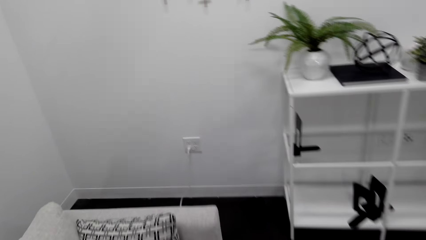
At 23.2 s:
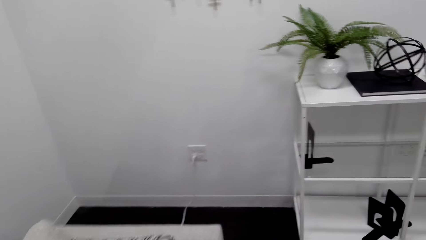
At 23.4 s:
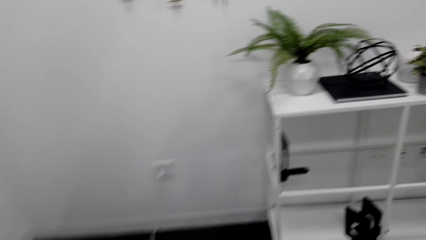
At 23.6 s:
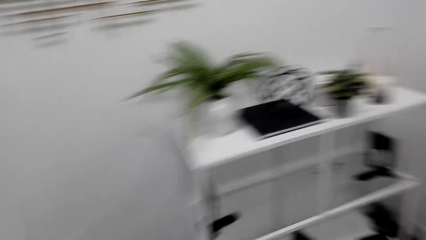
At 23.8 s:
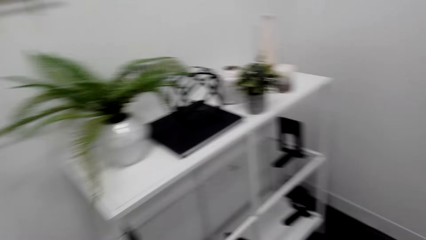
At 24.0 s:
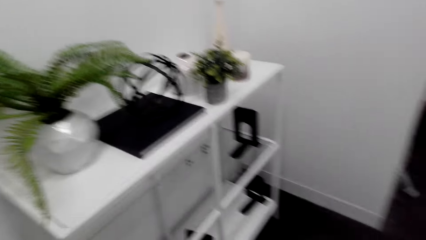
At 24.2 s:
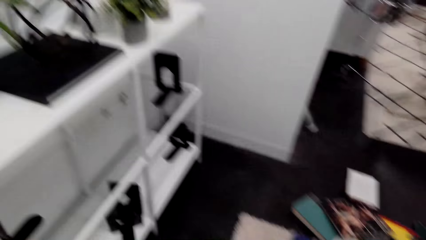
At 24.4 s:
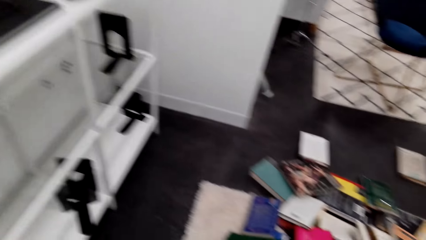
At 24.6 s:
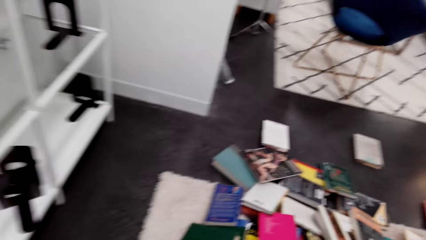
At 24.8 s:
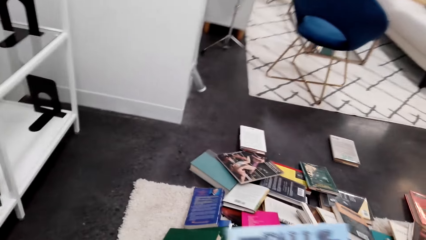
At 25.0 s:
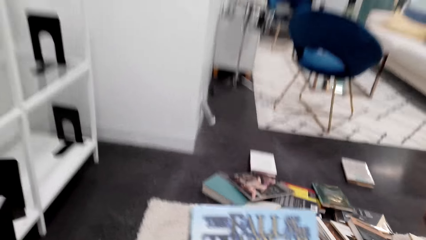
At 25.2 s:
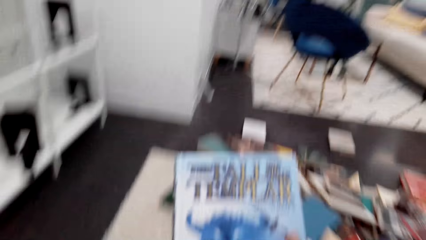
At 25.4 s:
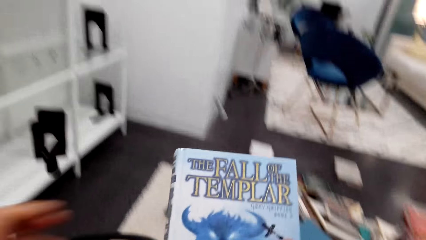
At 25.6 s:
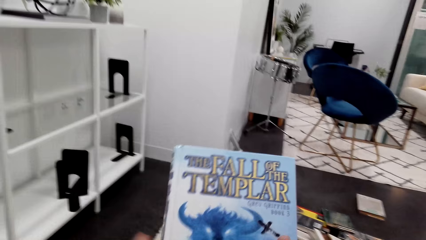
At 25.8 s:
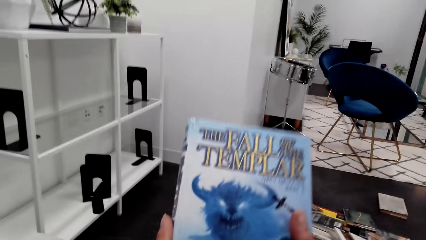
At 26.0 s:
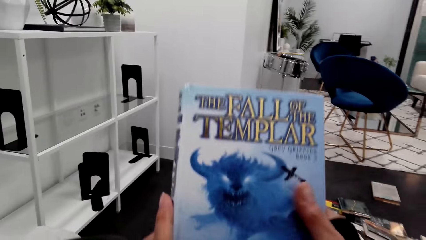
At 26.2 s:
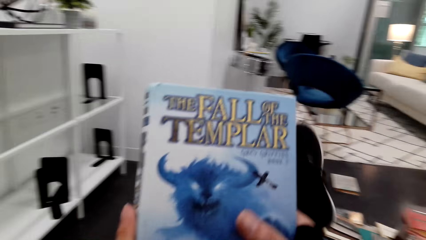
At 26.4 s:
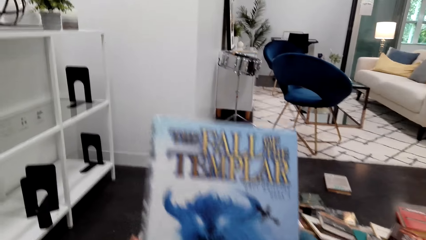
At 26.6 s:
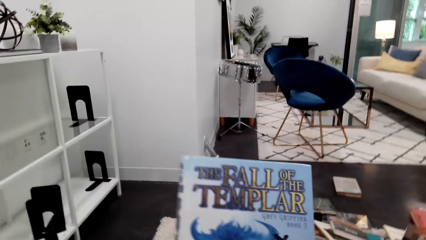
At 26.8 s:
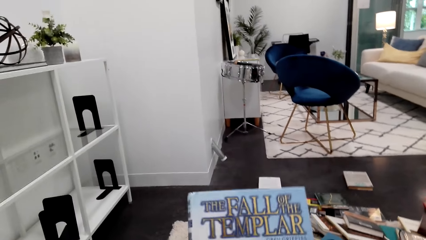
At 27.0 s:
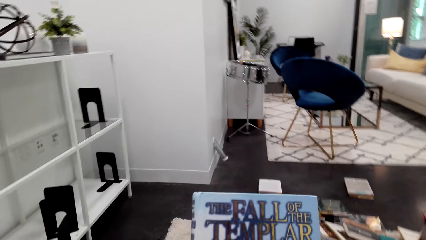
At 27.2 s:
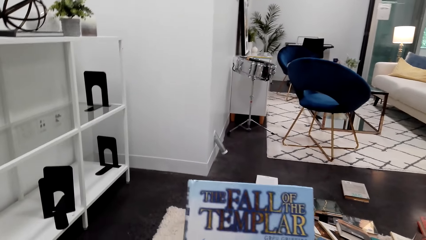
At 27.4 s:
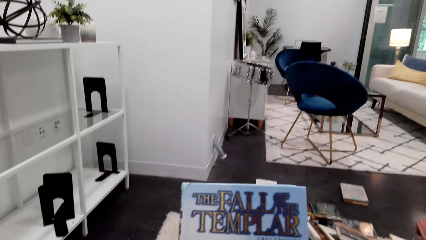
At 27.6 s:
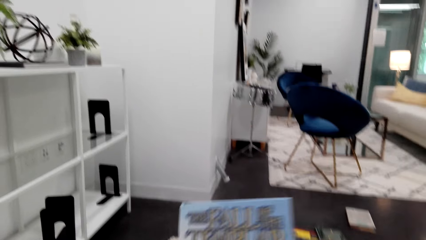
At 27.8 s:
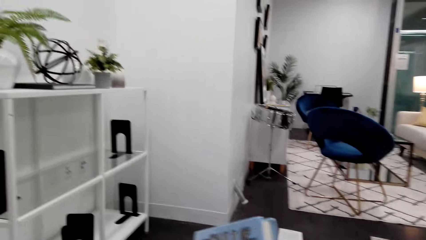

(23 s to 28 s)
The camera wearer holds a book. They stare at the book and sit down.

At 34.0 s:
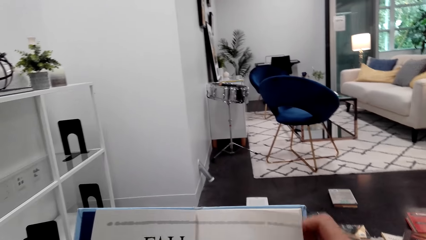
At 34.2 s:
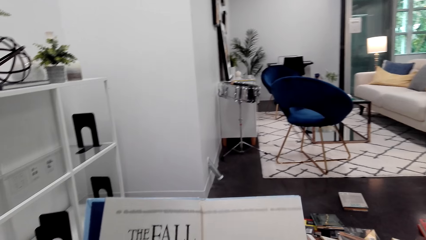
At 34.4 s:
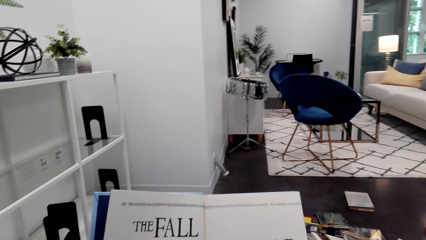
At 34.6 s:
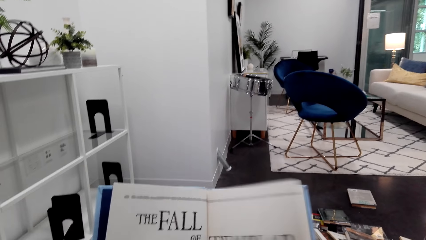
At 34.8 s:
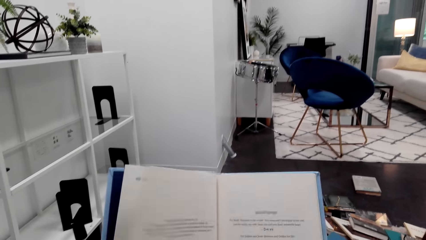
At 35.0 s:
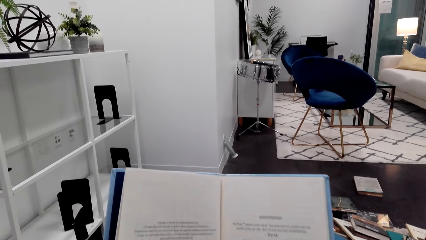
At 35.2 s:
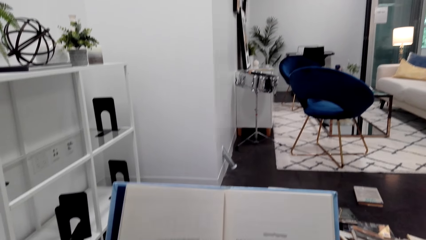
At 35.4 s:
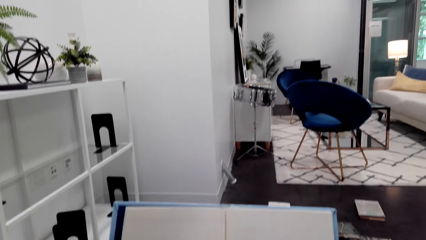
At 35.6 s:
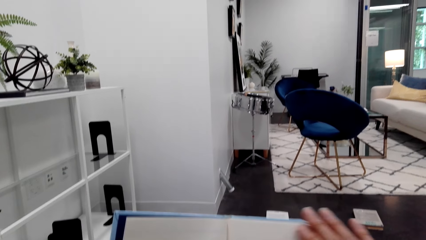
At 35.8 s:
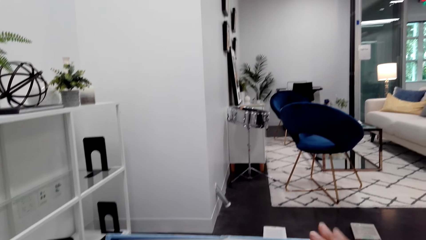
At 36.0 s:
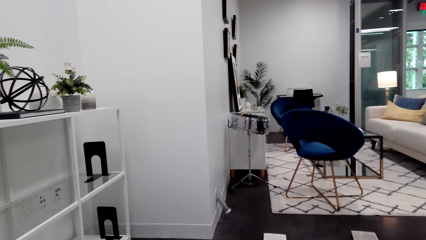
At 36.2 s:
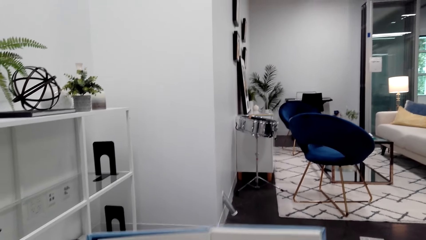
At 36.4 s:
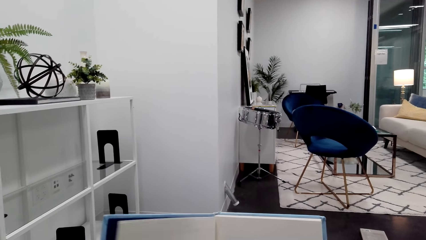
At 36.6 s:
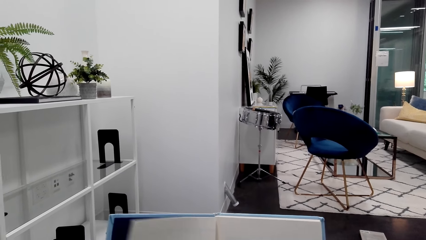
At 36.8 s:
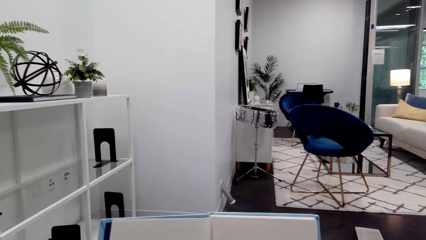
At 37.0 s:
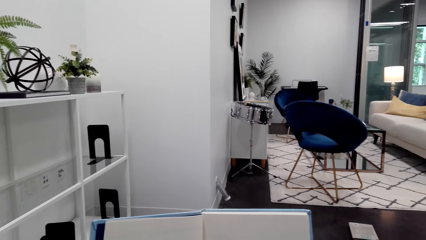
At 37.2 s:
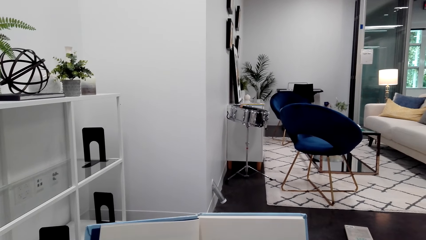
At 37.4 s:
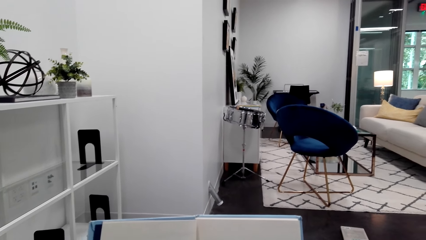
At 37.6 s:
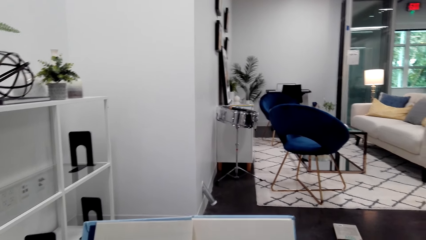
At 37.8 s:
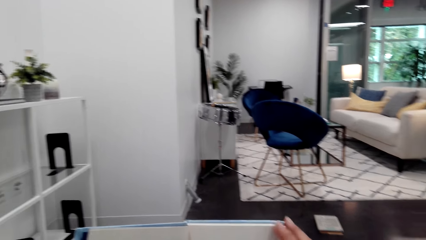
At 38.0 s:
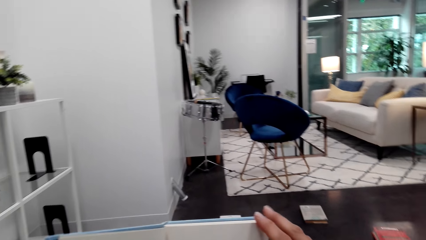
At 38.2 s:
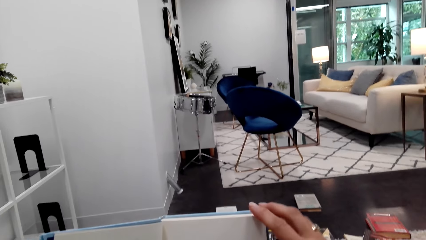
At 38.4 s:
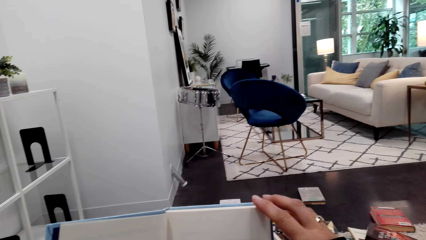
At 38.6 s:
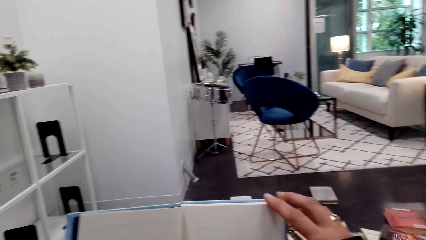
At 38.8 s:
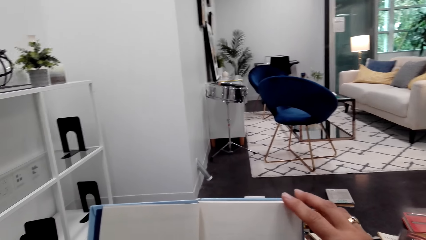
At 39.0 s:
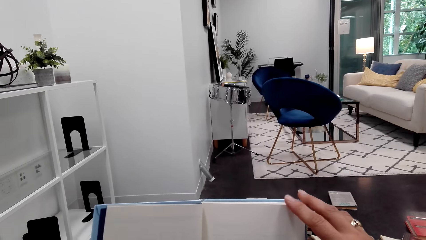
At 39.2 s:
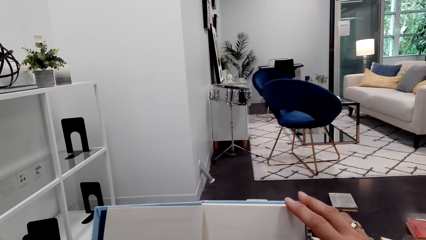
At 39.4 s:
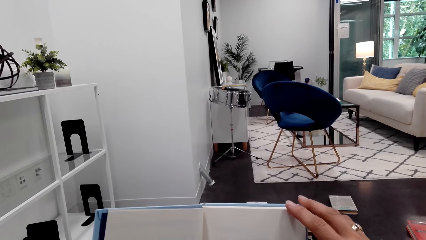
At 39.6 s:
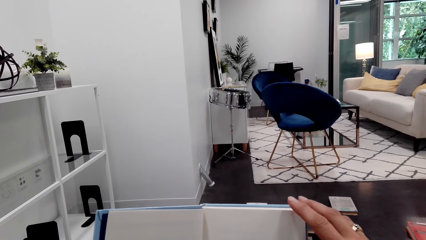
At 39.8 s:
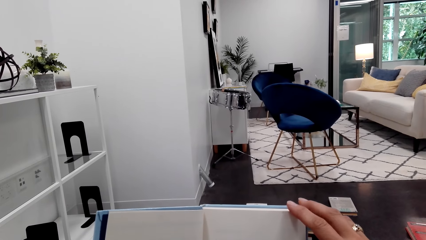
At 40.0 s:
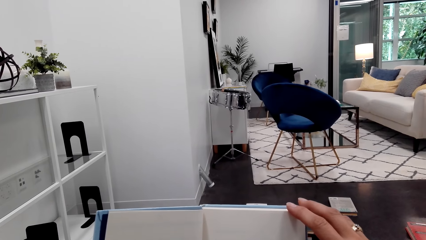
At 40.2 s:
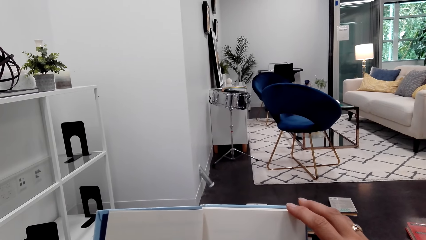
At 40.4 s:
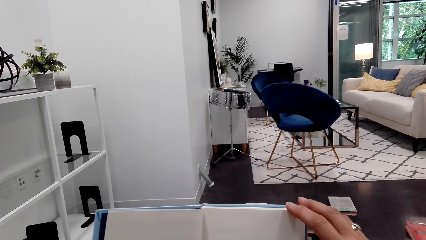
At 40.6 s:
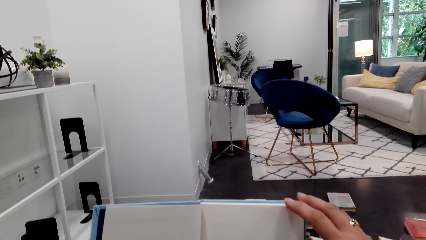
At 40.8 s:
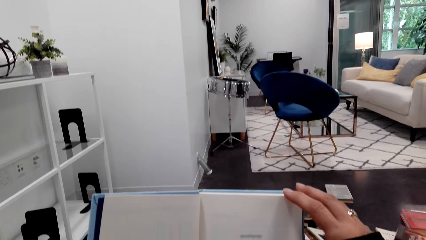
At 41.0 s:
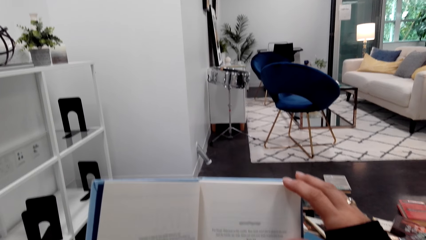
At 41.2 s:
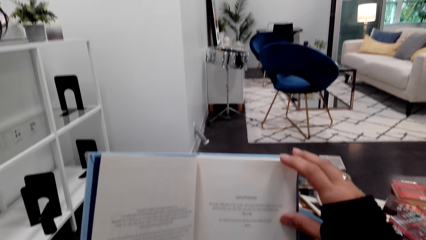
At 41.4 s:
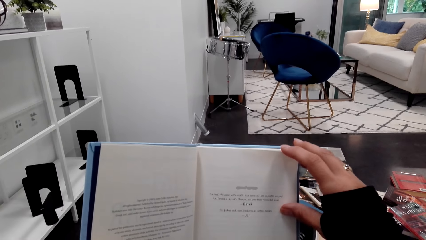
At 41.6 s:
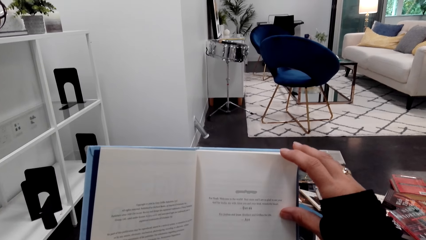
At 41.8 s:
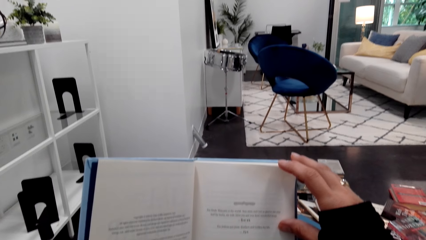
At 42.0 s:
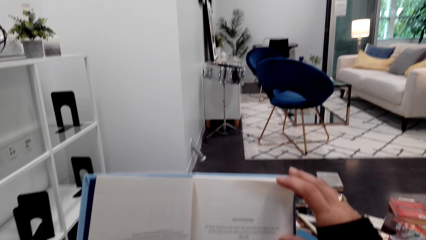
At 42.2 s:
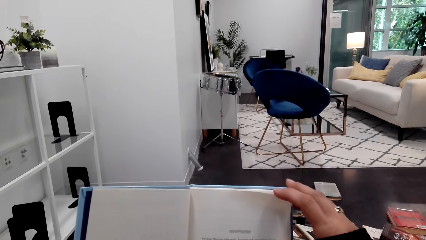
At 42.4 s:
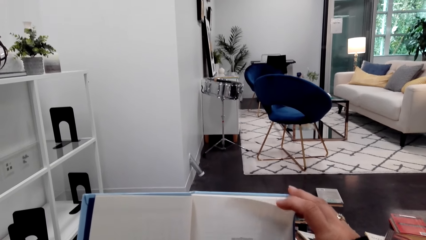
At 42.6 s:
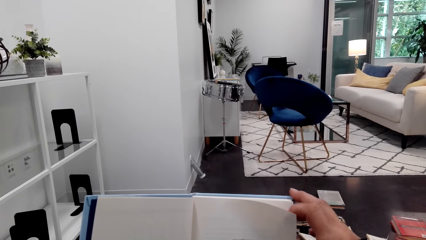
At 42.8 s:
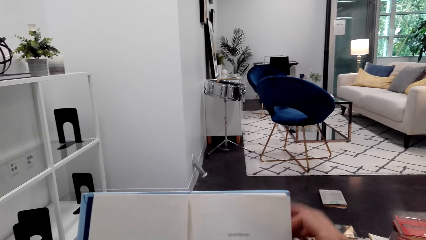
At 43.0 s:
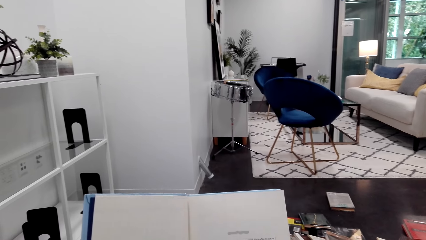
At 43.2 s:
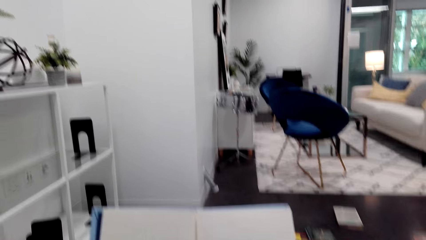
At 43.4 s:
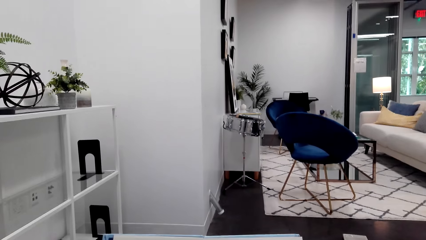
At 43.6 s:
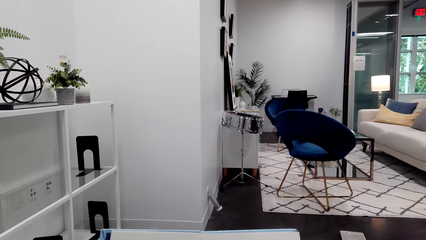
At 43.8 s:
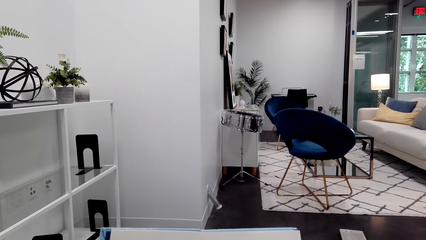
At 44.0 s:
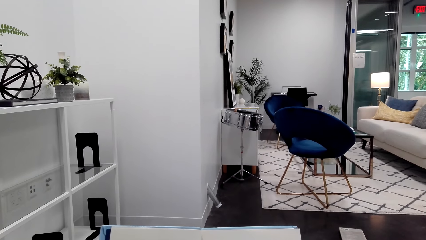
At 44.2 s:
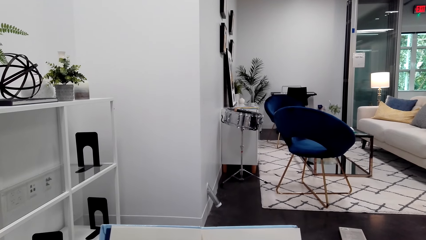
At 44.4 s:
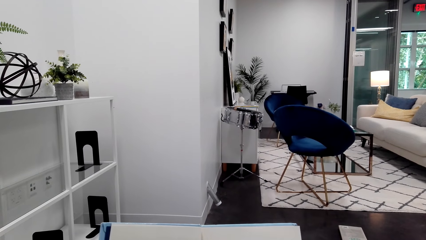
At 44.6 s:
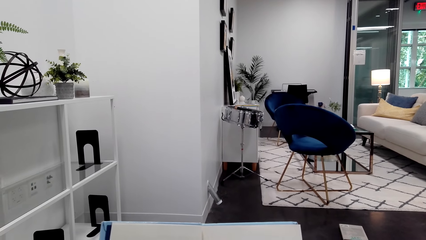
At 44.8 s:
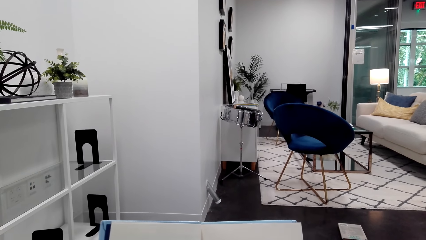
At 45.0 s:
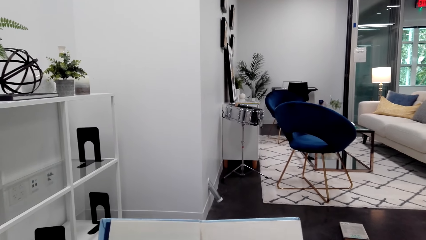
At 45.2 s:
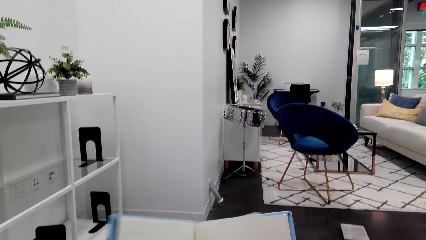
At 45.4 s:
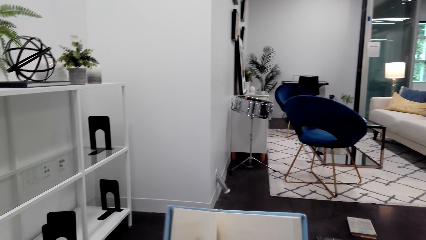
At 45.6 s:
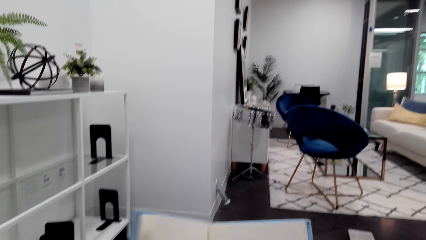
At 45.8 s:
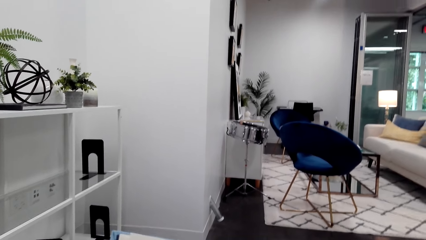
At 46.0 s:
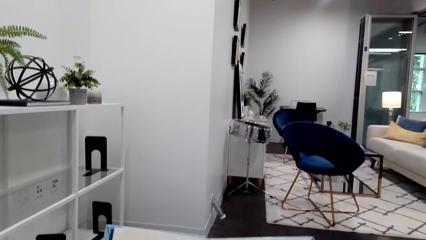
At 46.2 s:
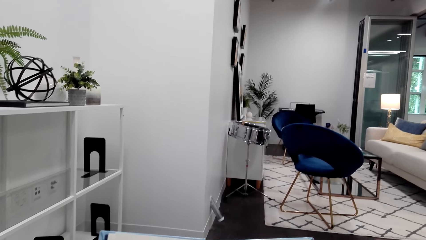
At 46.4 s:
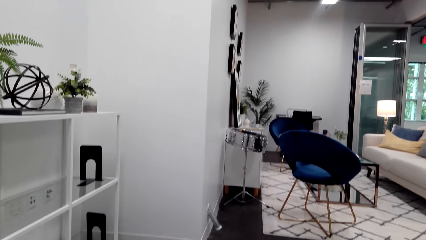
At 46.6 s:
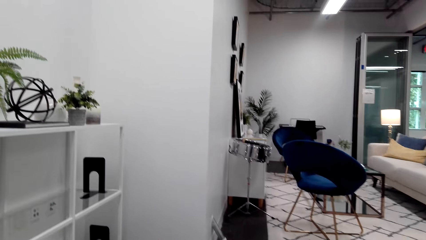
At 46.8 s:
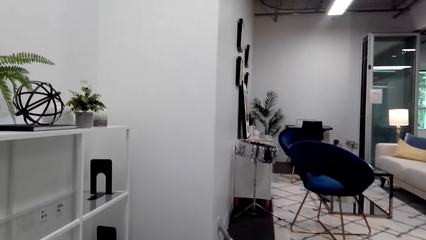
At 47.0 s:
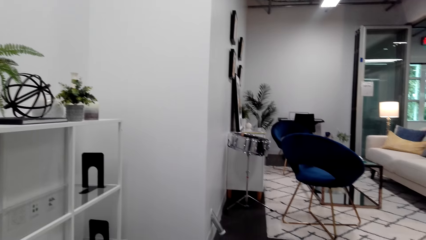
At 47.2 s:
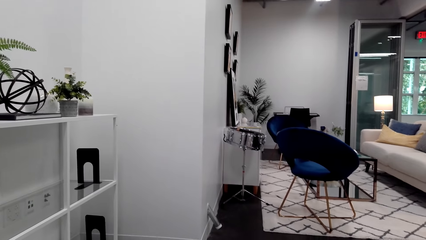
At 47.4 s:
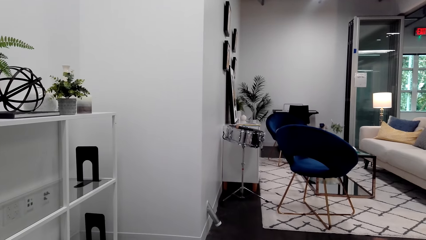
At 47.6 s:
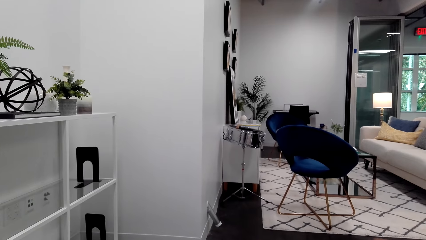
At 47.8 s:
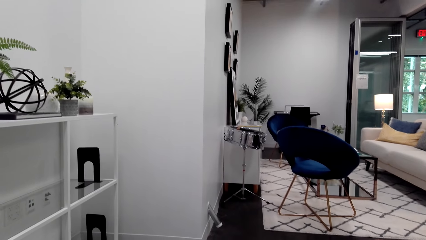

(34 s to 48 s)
The camera wearer flips a book page. They move the hand around the book. They stare at the book. They read the book. They hold the page of the book with the right hand. They move the hand around the book. They turn the page of the book with the right hand. They stare at the book.
